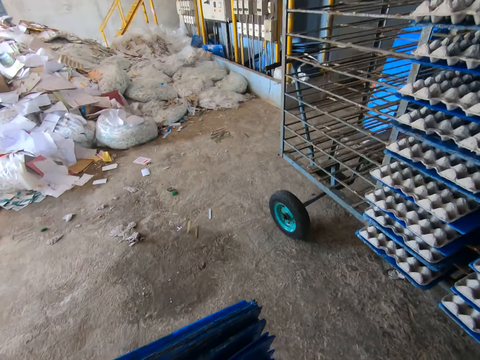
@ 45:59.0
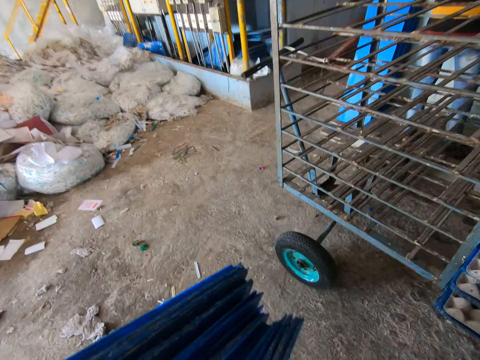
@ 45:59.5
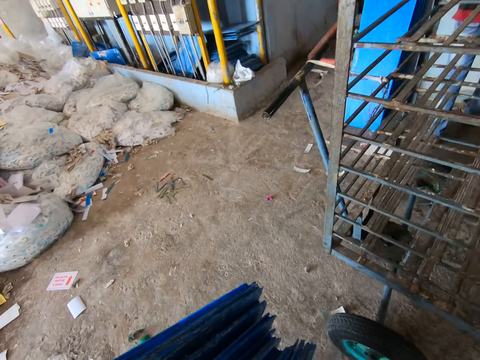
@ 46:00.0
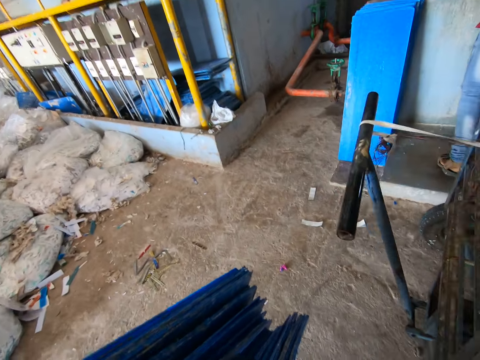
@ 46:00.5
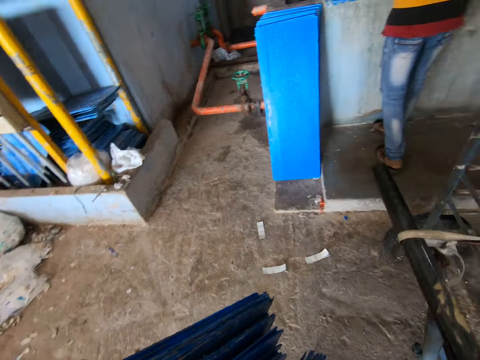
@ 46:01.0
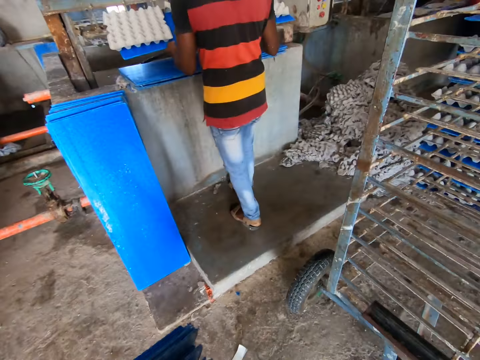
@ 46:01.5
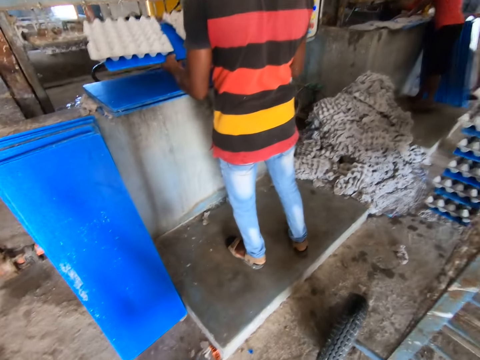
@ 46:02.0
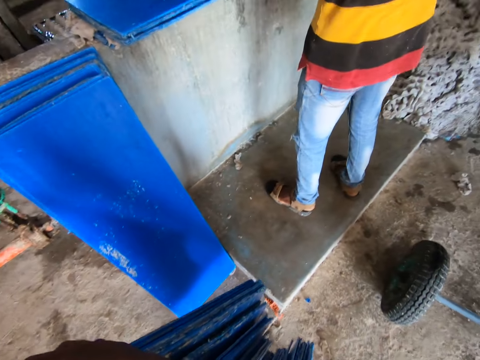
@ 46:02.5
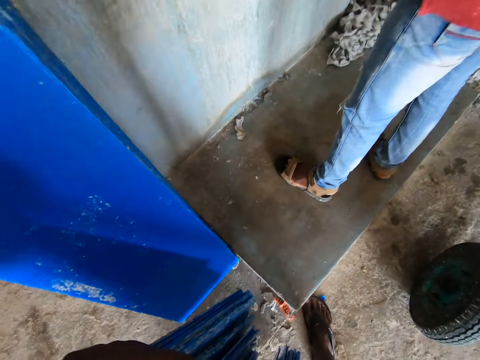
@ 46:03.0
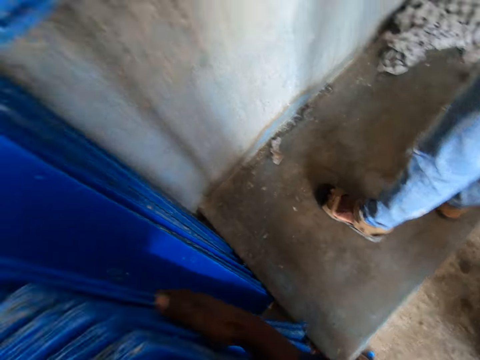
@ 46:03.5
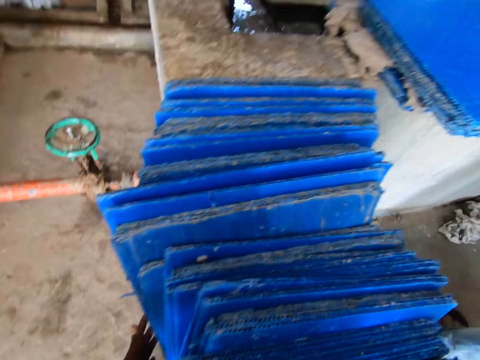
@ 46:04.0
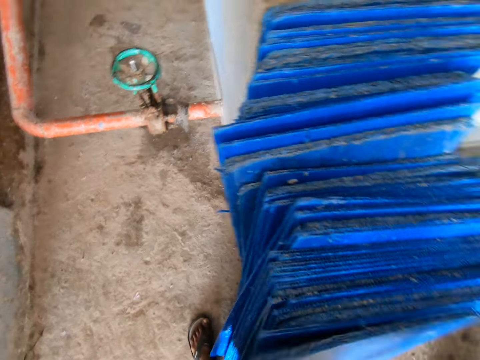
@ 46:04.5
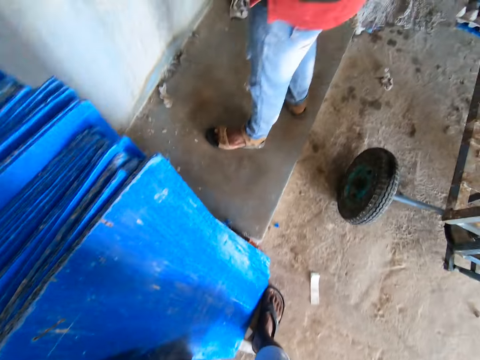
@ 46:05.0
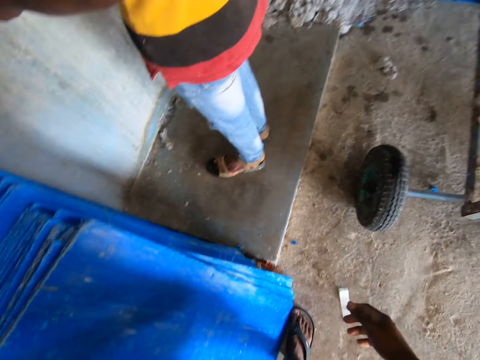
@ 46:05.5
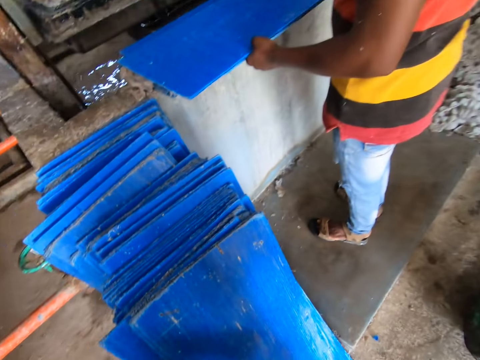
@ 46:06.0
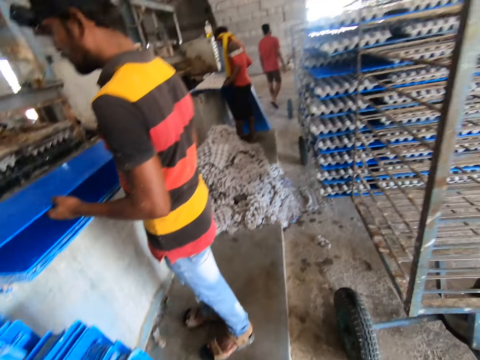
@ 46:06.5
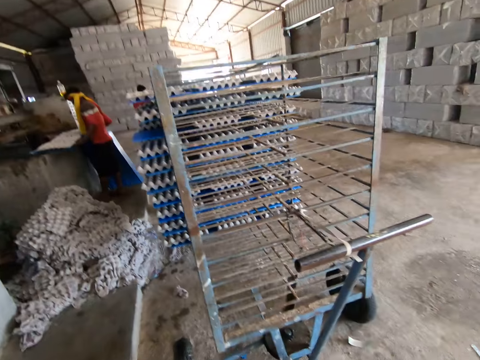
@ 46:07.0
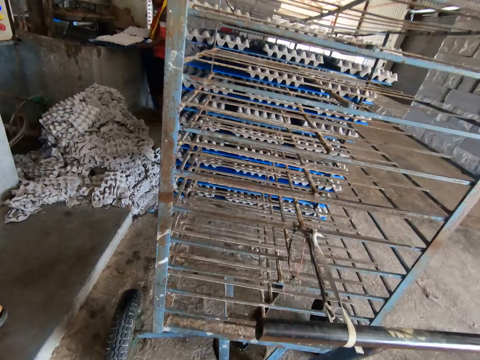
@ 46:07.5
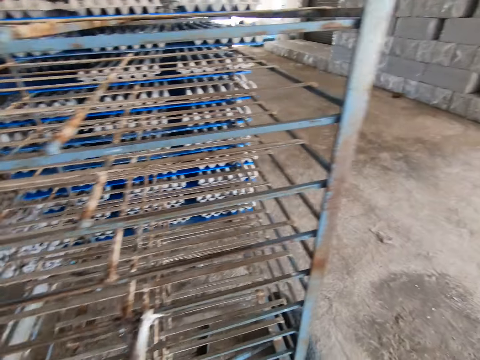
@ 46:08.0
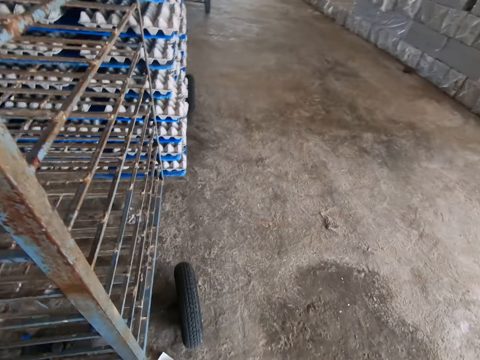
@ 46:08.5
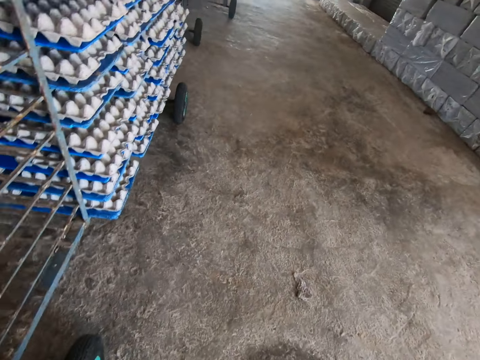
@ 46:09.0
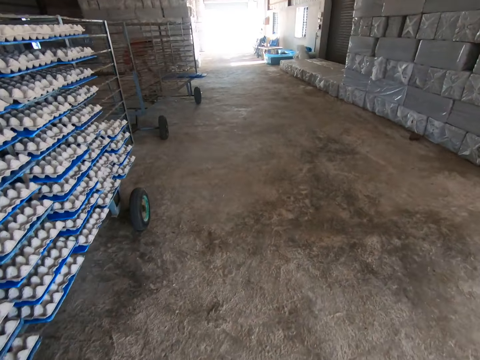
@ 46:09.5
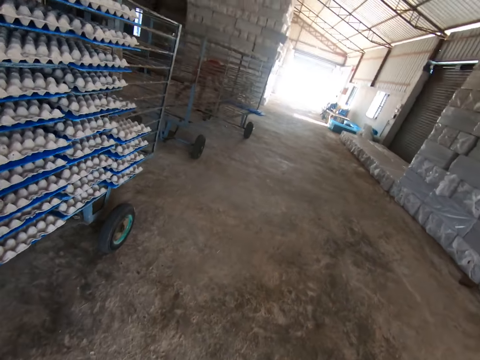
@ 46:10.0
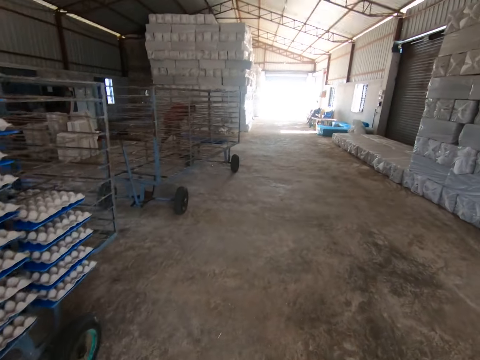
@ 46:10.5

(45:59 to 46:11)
A man carries a tray filled with egg cartons from an egg making machine with both hands. The camera wearer places the trays by a fence with both hands. He drops the plastic tray. He walks in the room.

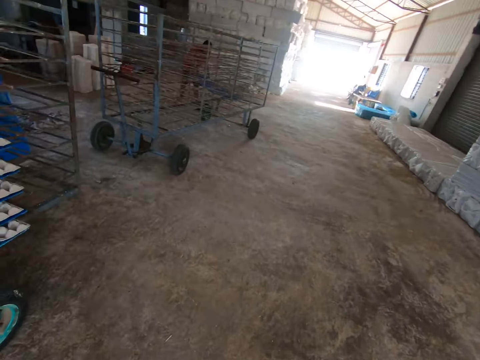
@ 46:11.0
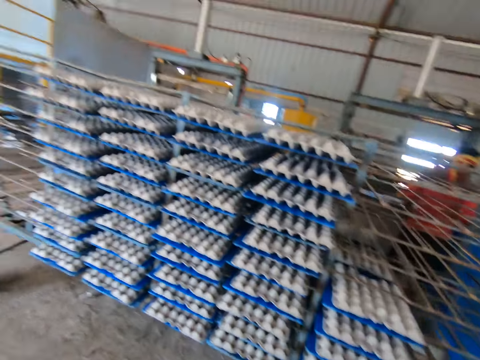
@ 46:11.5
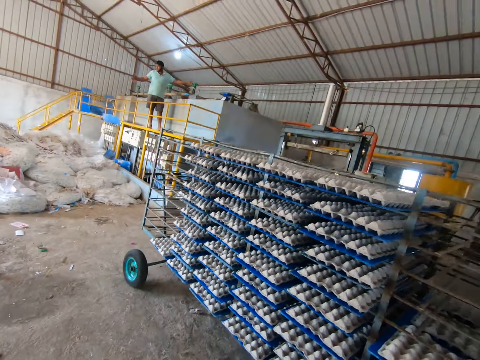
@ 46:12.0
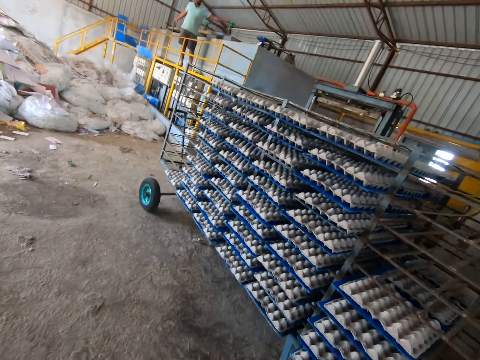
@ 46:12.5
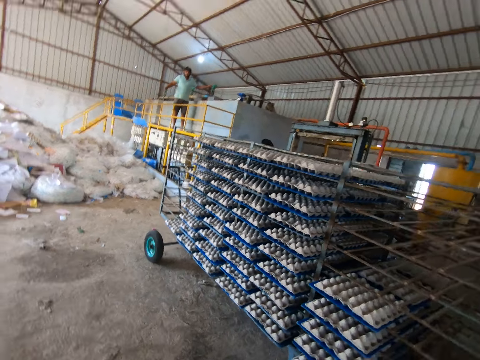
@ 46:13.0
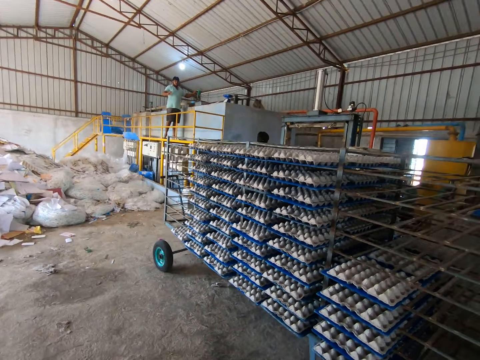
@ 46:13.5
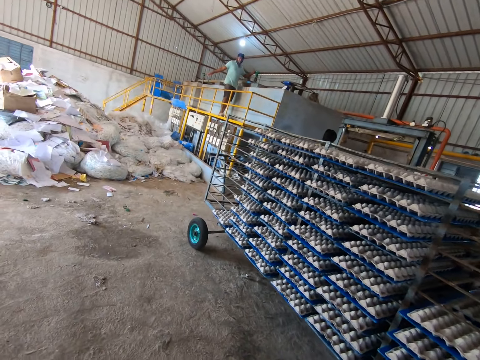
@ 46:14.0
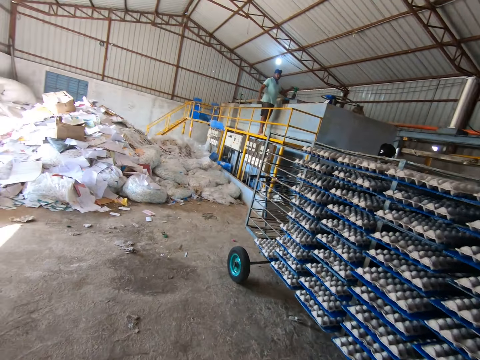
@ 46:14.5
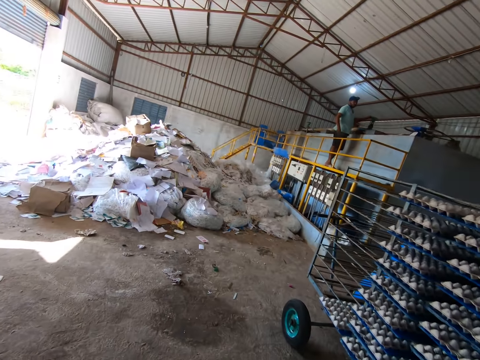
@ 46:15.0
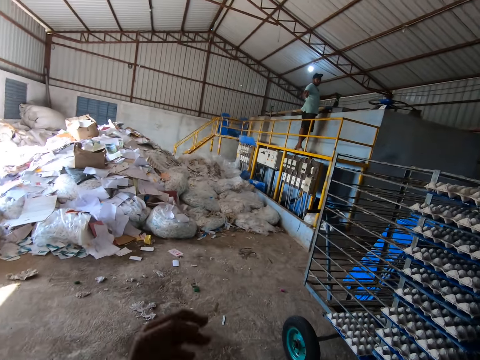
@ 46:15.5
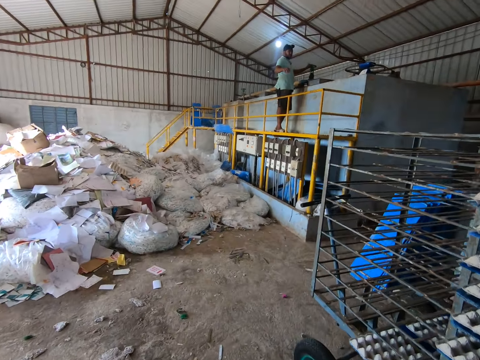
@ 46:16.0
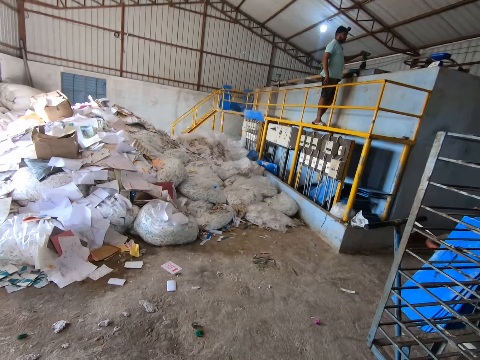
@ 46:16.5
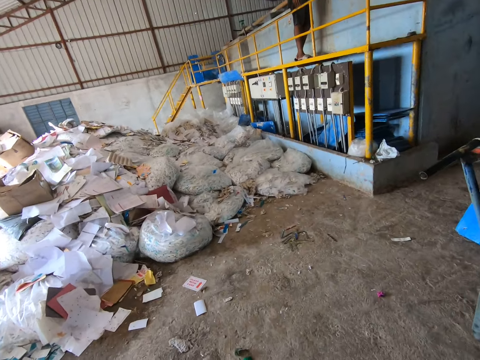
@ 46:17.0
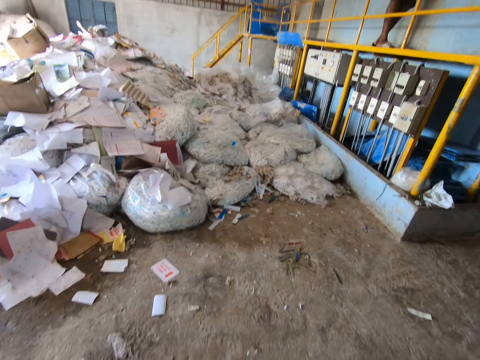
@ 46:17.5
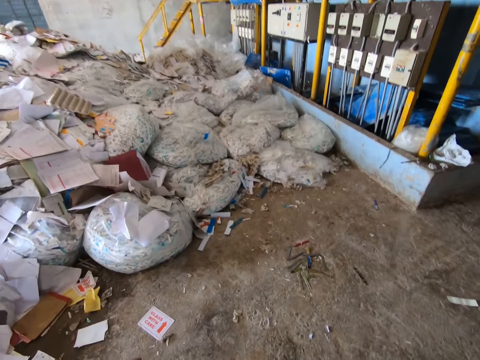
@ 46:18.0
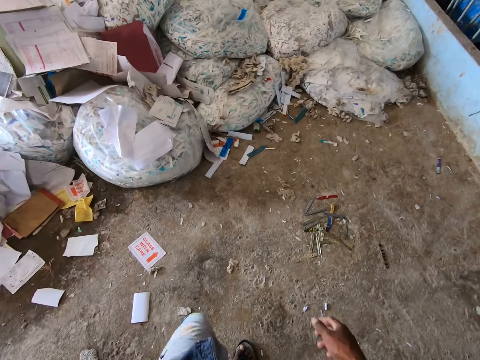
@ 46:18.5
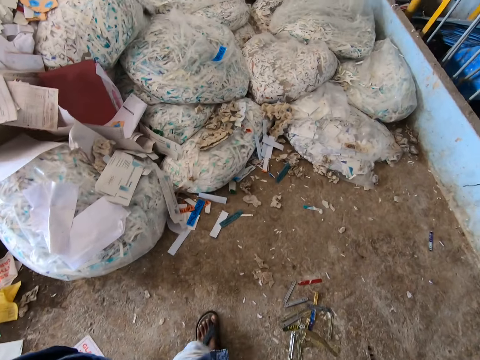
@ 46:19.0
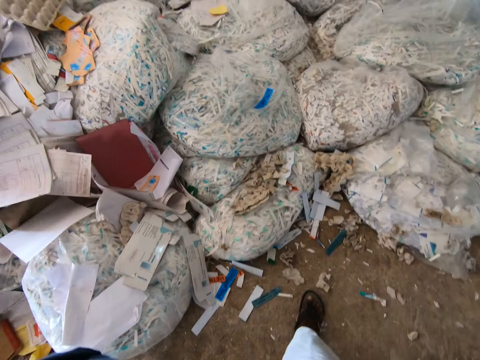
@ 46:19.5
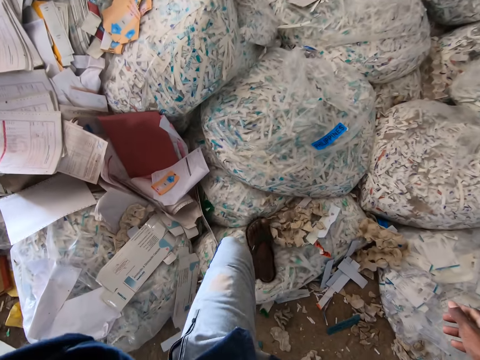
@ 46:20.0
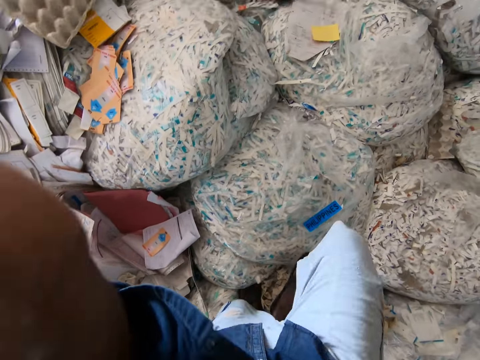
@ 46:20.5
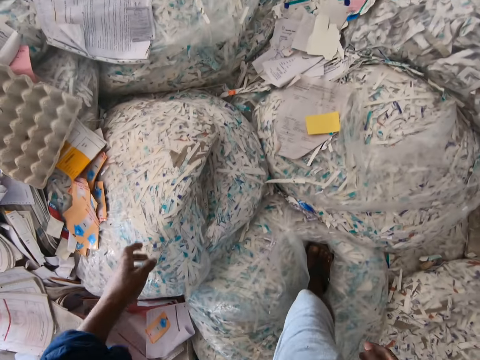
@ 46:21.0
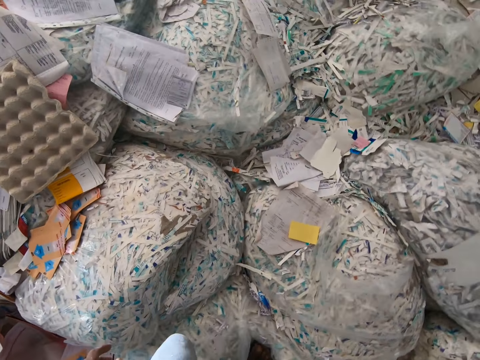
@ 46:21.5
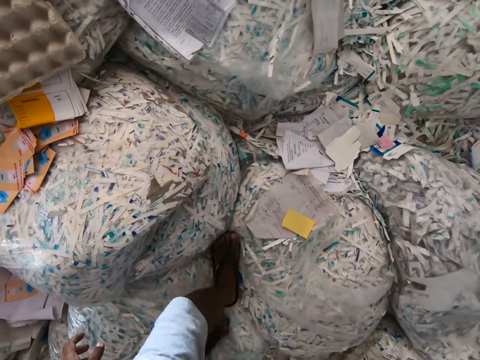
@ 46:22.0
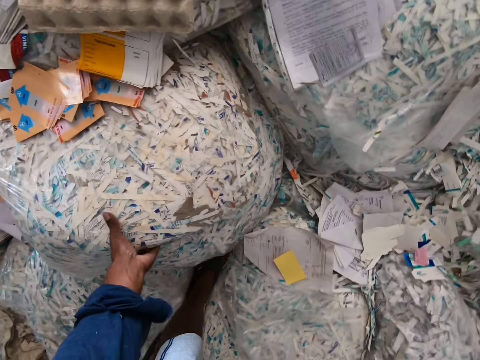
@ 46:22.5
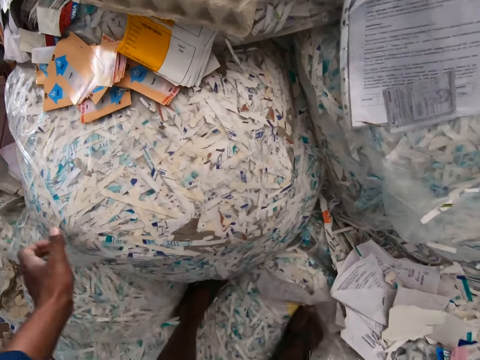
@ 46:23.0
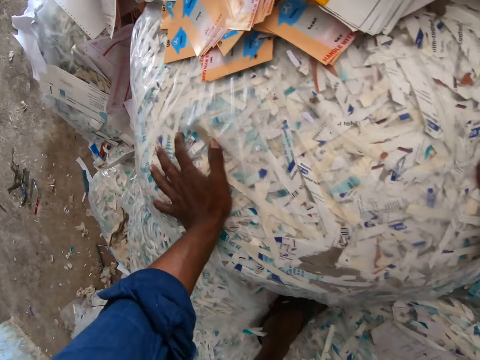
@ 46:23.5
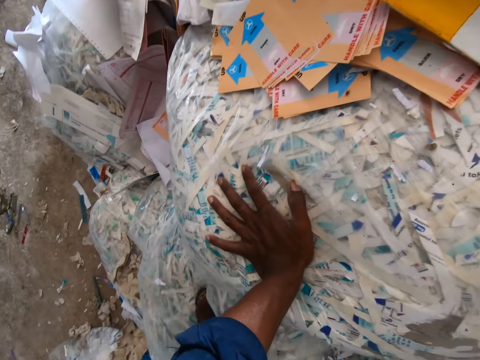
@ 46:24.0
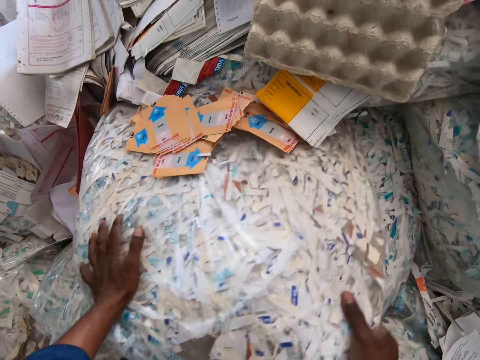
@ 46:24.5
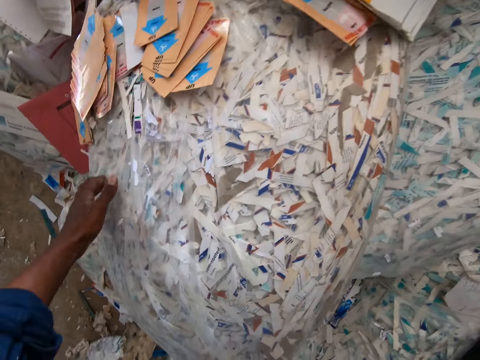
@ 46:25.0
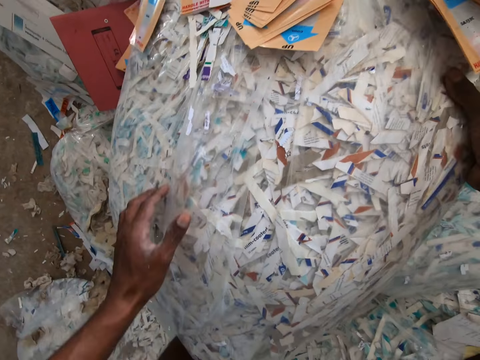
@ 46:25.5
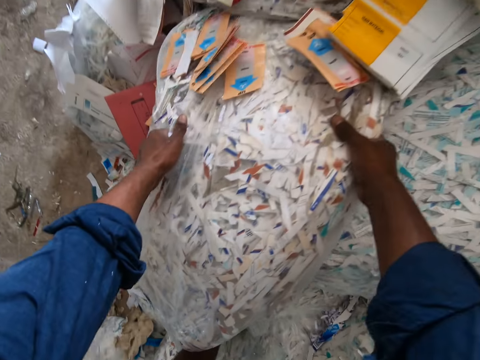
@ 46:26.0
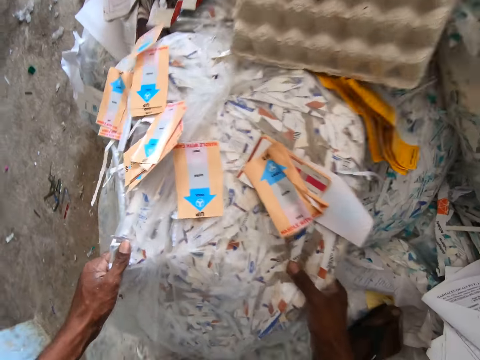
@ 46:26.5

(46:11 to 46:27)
A man interacts with the camera wearer. The camera wearer touches a camera on his head with his left hand. He walks in the room. He touches the camera on his head with his left hand. He touches a plastic bag on a heap with his left hand. He moves the plastic bag with both hands. He carries the polythene bag.
